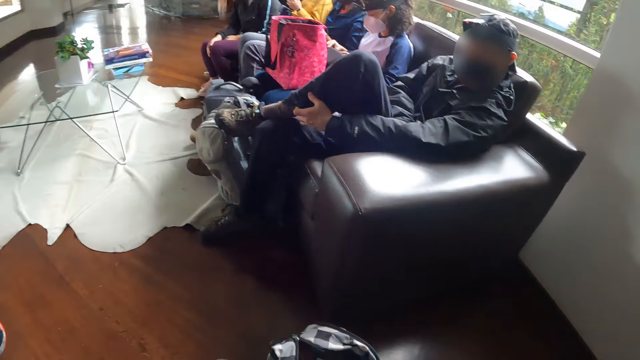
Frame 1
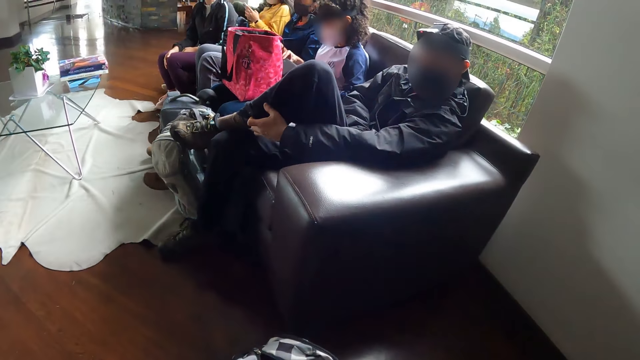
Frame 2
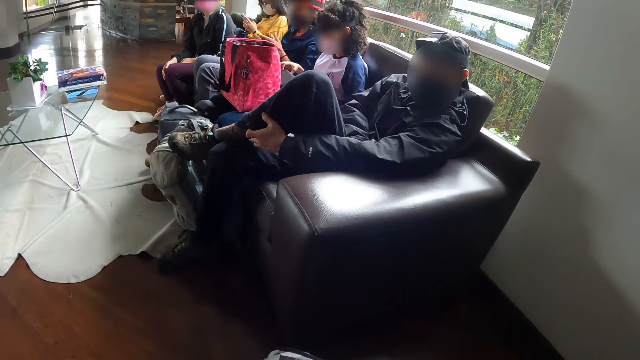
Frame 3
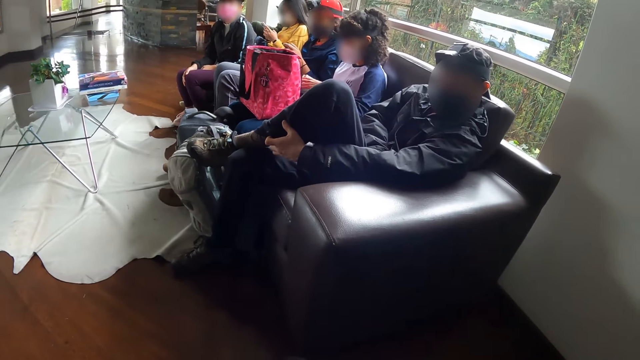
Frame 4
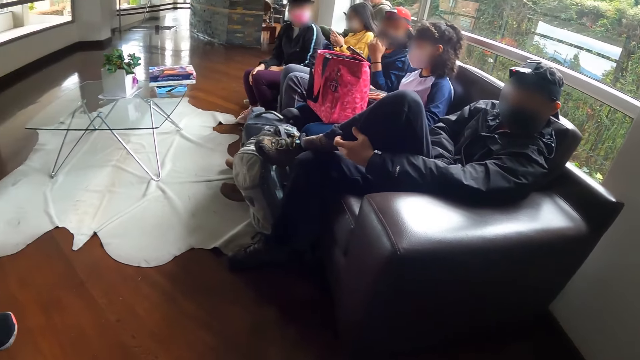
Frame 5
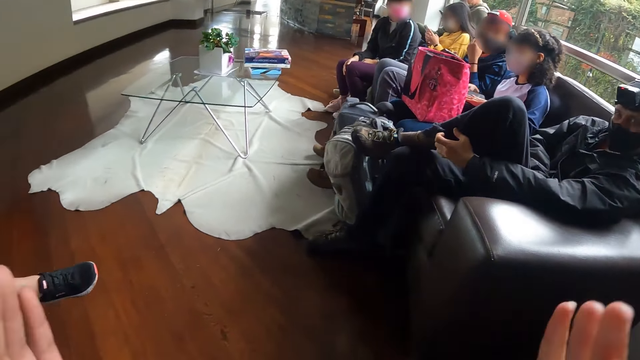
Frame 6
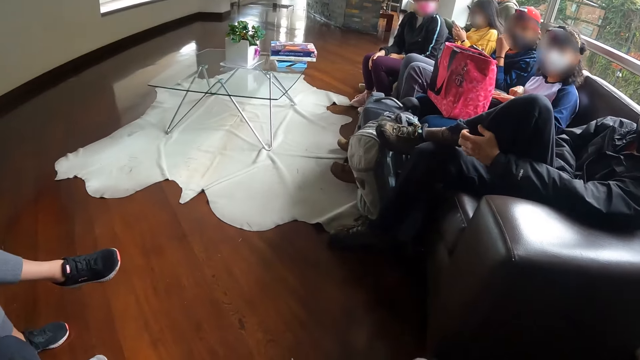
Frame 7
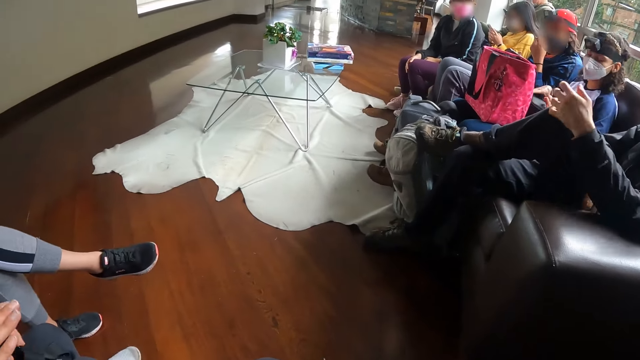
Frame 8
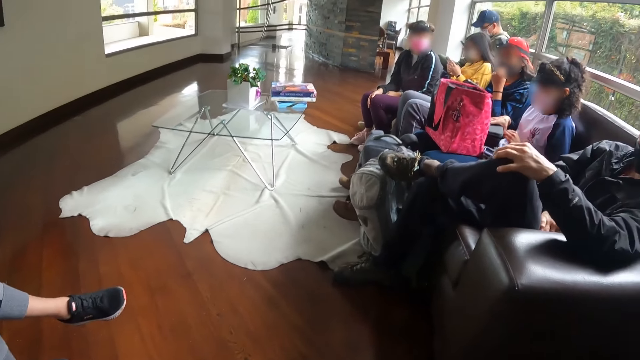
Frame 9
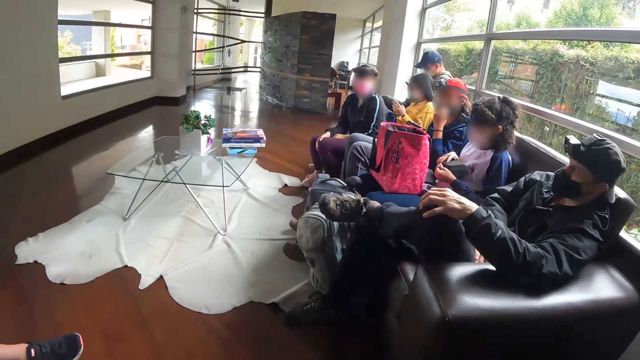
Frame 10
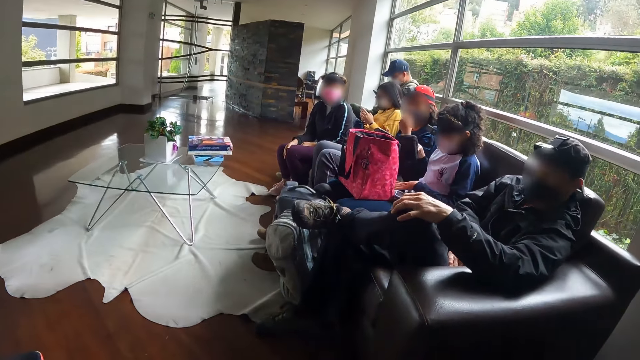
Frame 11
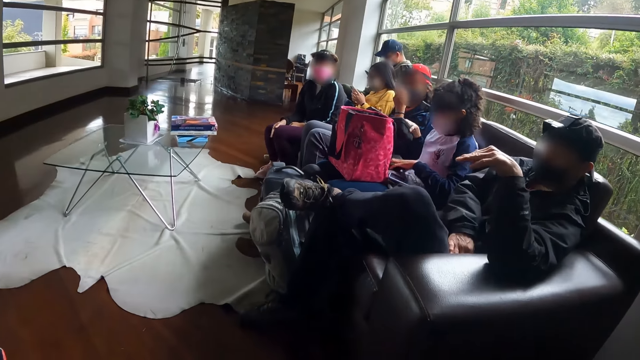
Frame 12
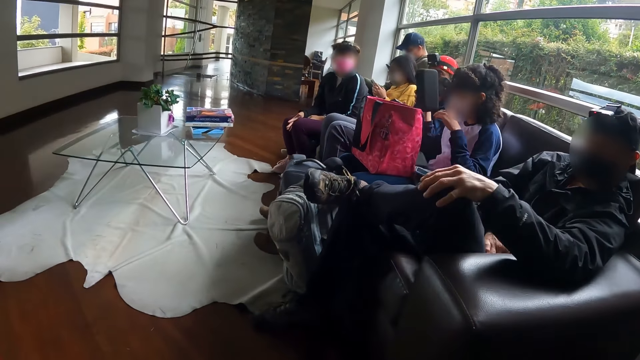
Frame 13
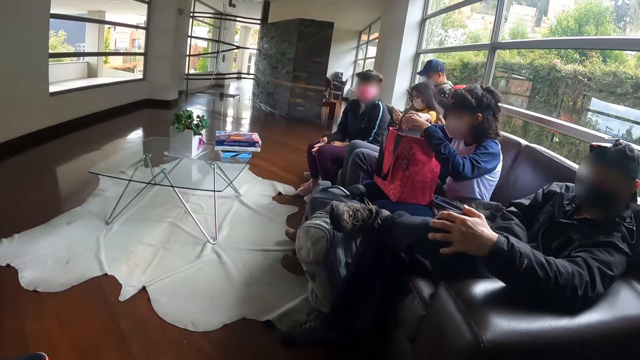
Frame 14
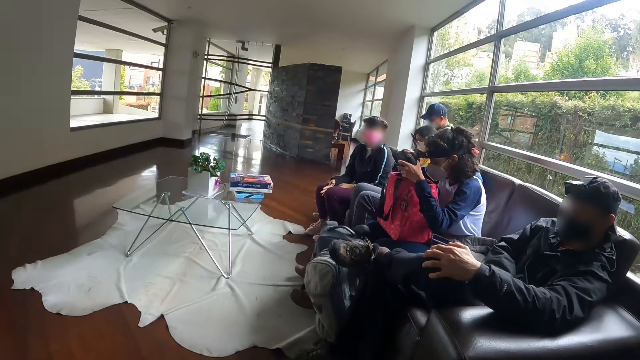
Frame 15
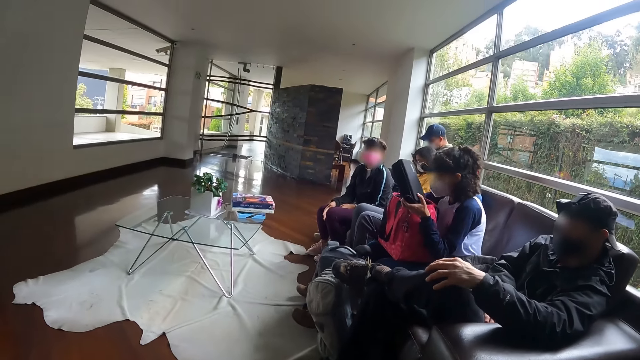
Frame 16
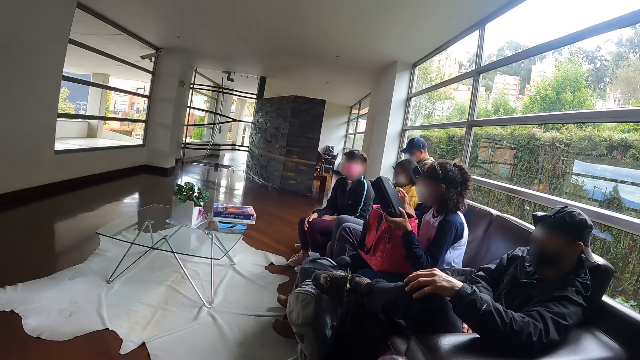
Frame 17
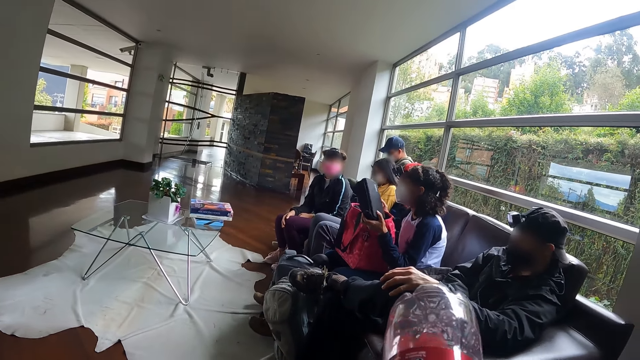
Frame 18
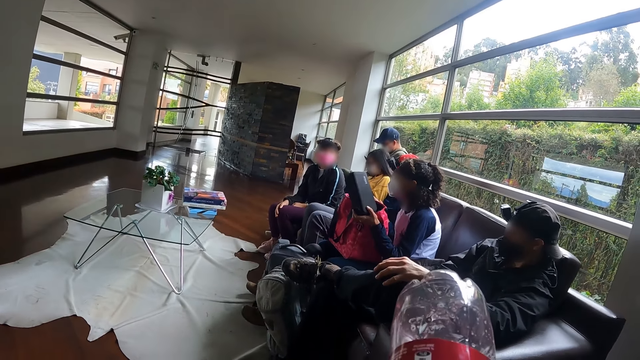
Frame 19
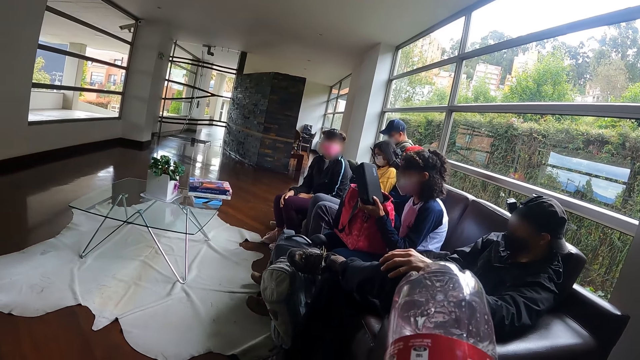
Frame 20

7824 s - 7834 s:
The camera wearer looks at a person. A man adjusts a nose mask on his face with his left hand. The camera wearer lifts both hands towards her face. A woman takes the pouch from her legs with her right hand. The camera wearer looks around. The woman passes the pouch in her right hand to her left hand and touches the bag on her legs with her right hand. The camera wearer drinks soda from the bottle in her right hand.

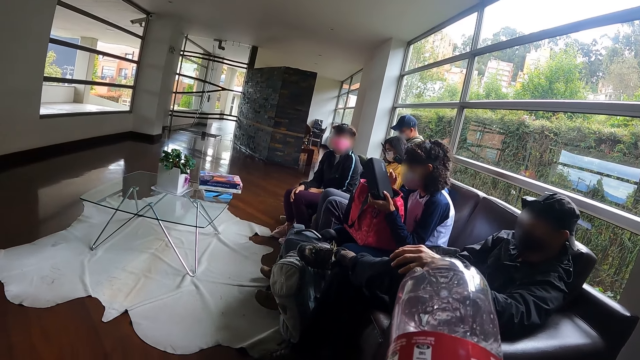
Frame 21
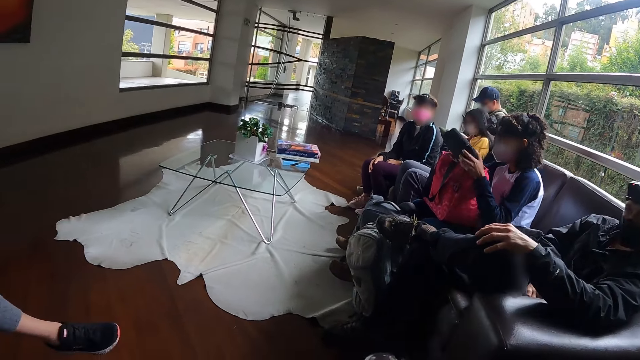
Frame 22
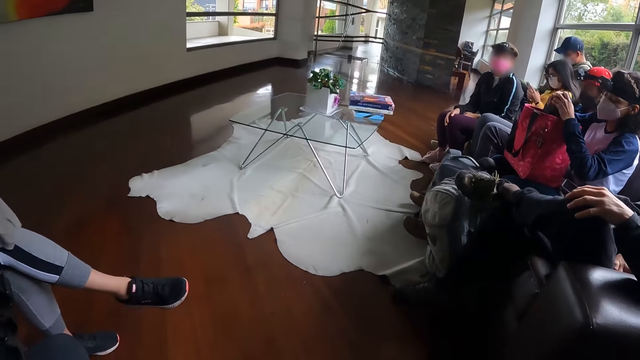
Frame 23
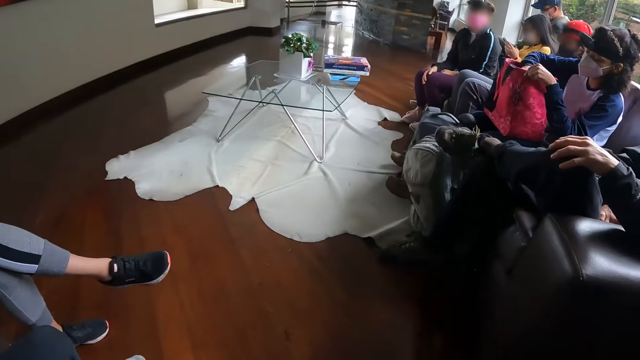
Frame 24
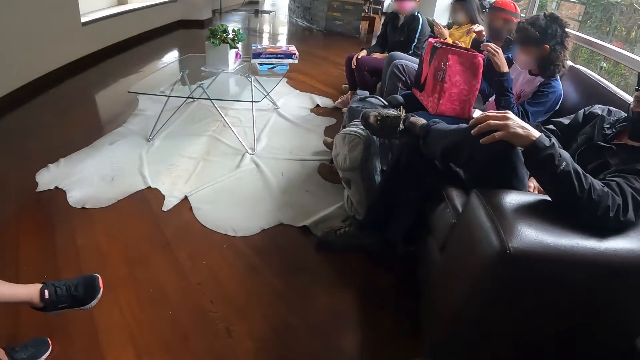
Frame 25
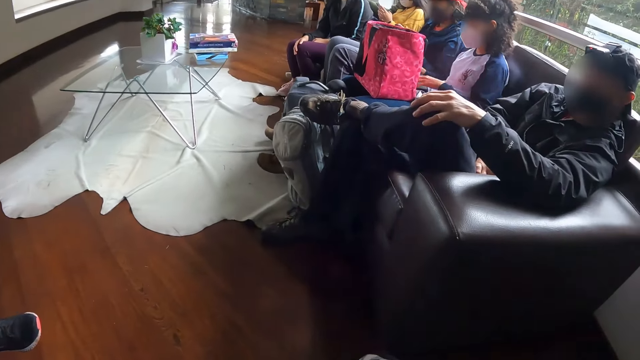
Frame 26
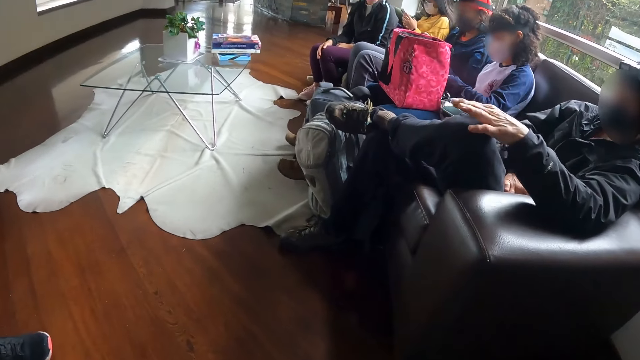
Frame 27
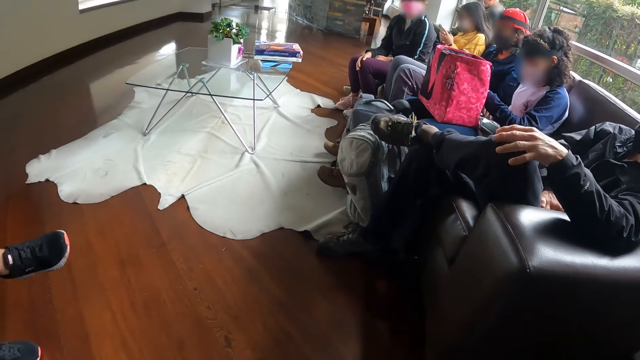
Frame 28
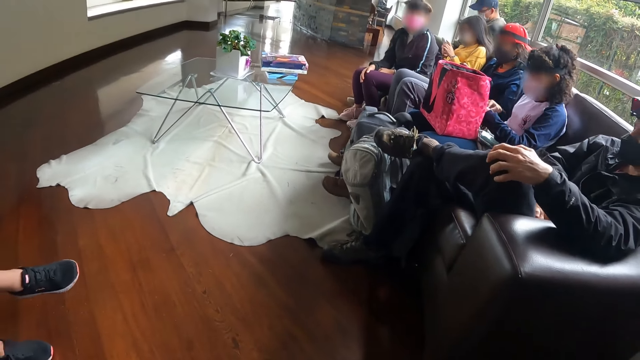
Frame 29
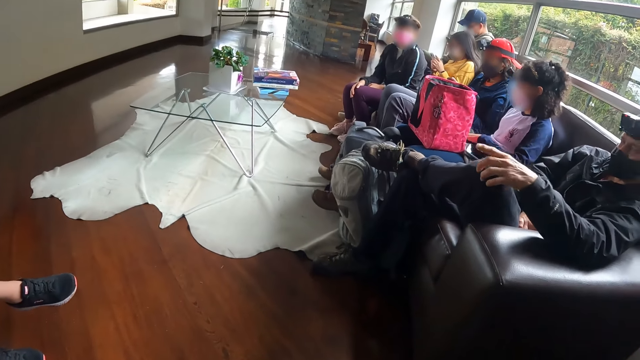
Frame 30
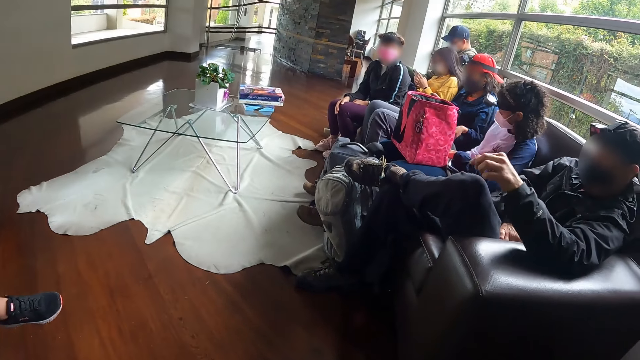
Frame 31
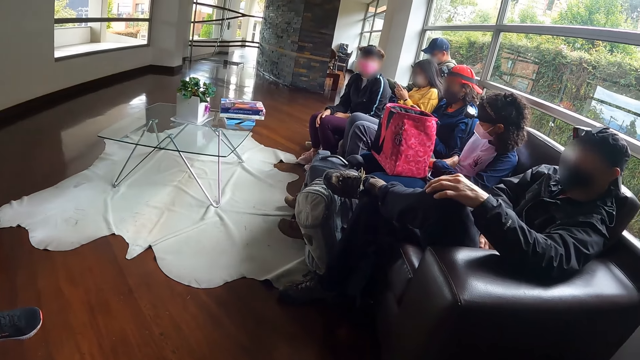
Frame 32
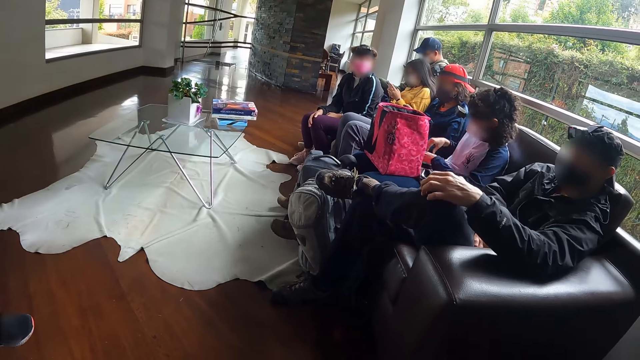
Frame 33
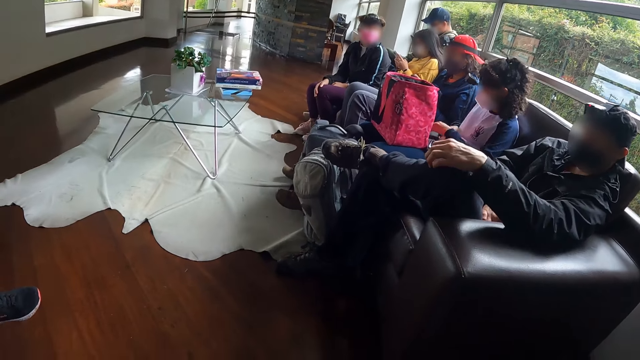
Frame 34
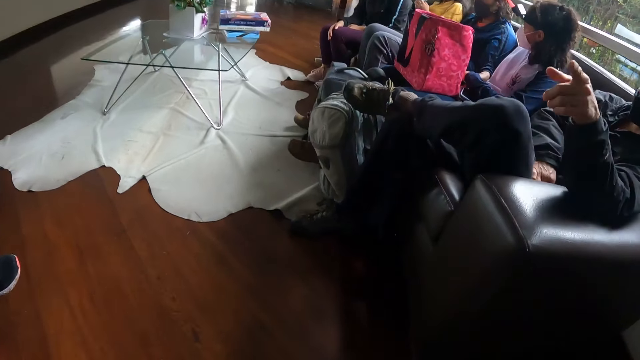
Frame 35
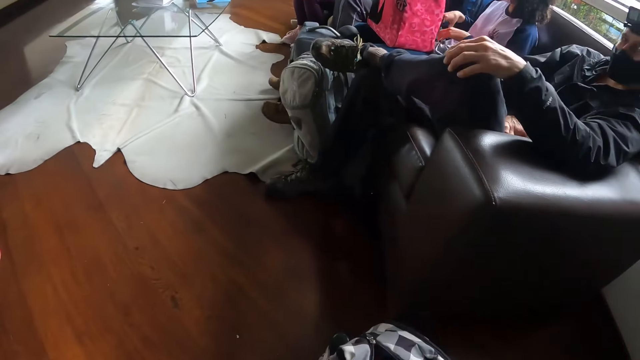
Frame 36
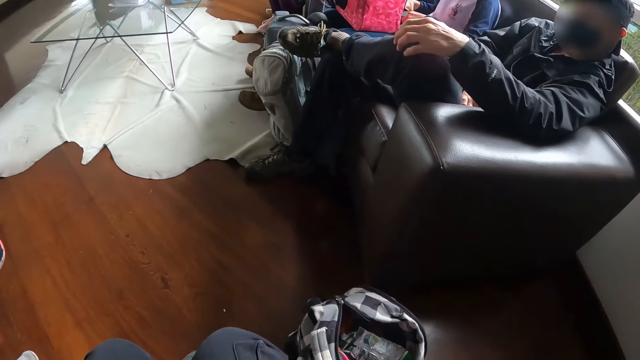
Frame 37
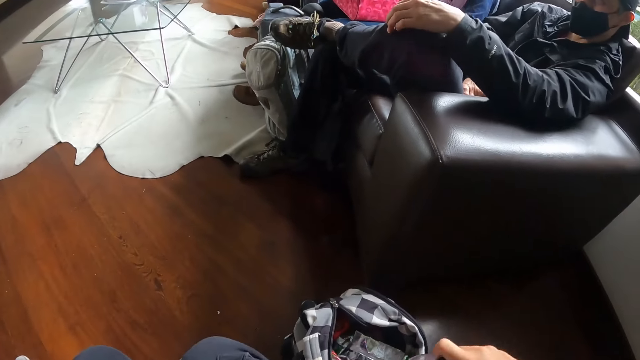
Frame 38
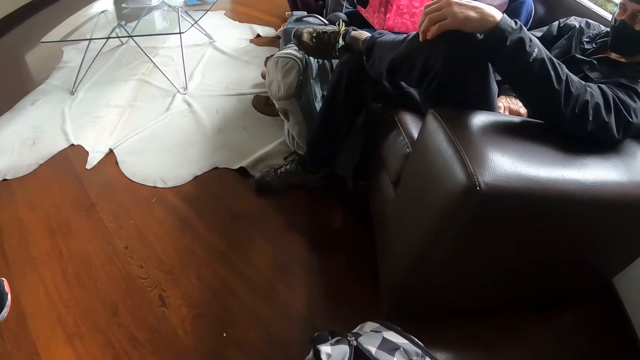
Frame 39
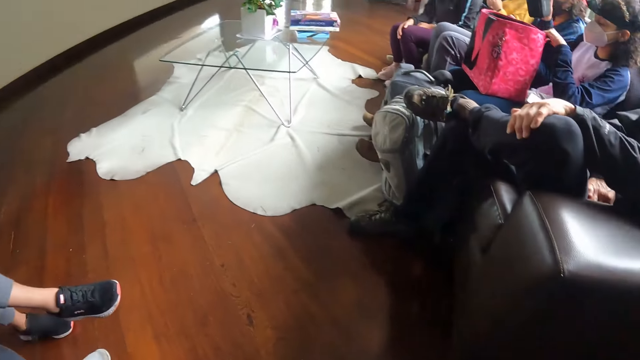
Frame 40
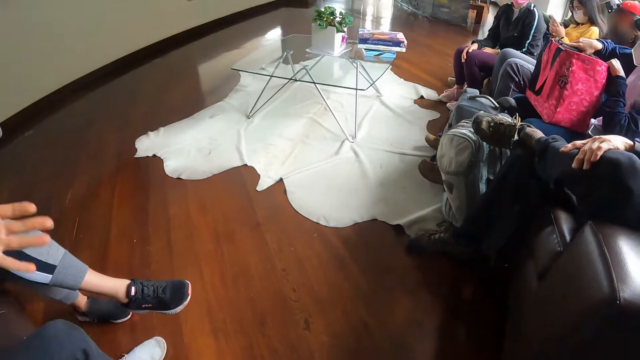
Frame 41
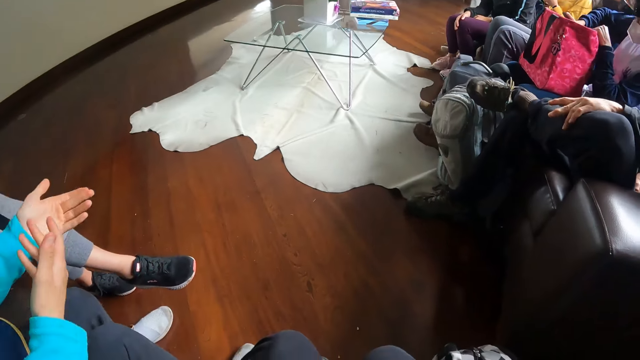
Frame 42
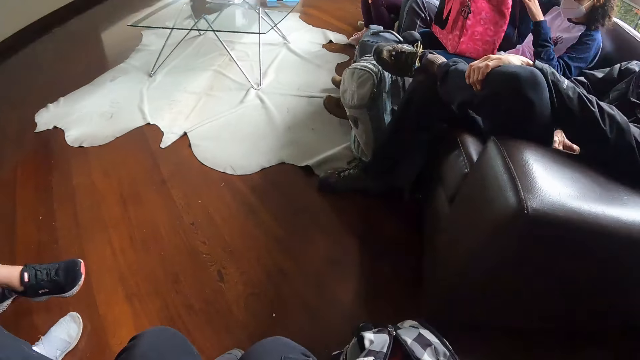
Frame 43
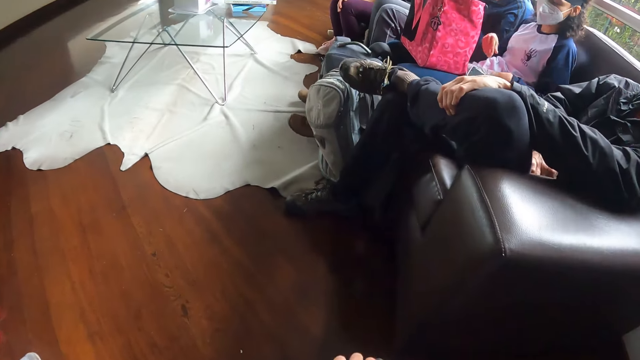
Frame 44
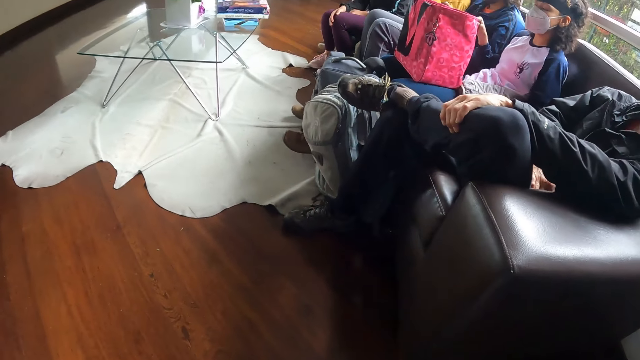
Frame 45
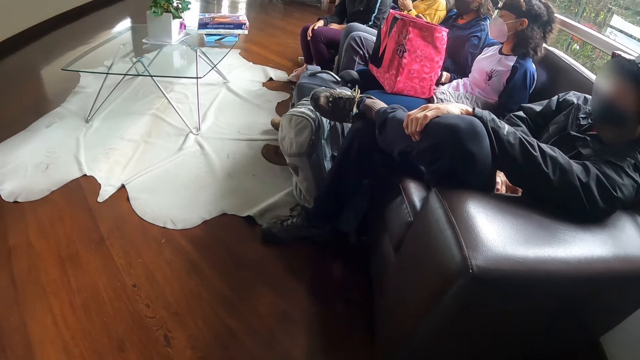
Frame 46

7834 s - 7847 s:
The woman passes the pouch in her left hand to her right hand, puts the pouch in her right hand into the bag on her legs, and touches the bag on her legs with her left hand. She fiddles with the camera on her legs with both hands. The woman shows hand gestures. The camera wearer puts the bottle in her right hand into the backpack on the floor. The woman puts the pouch in her right hand into the bag on her legs. The camera wearer looks around.
